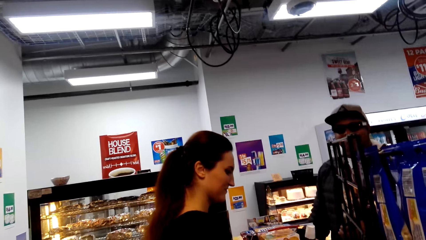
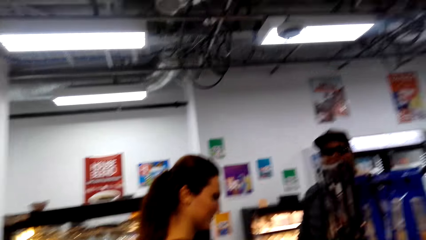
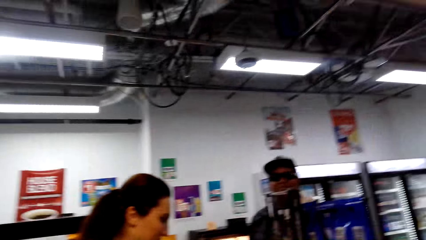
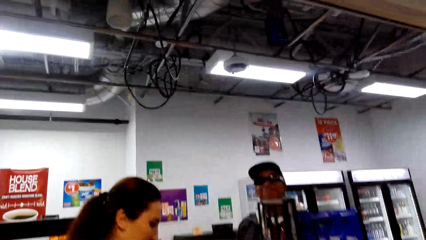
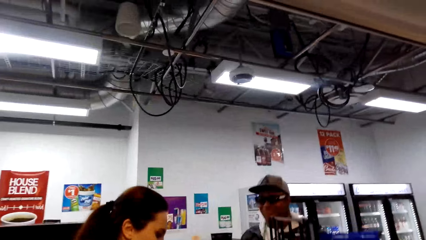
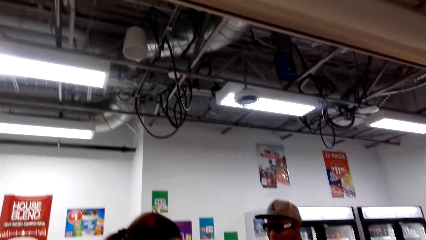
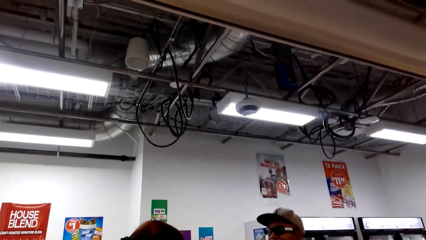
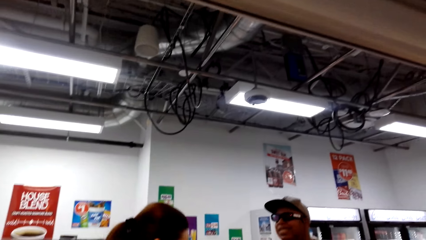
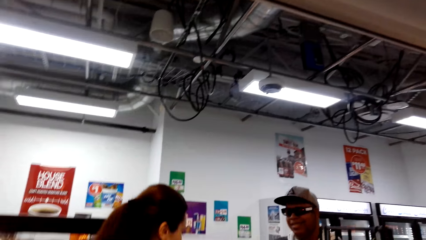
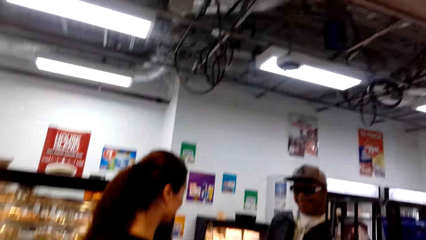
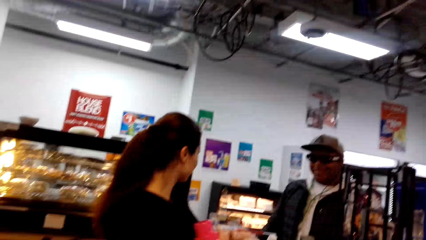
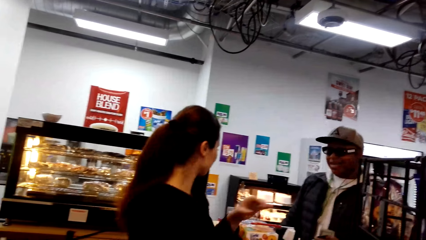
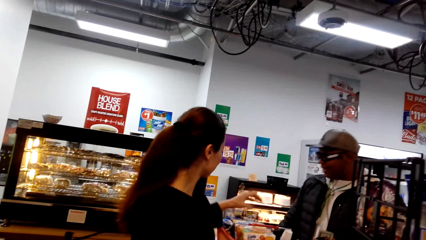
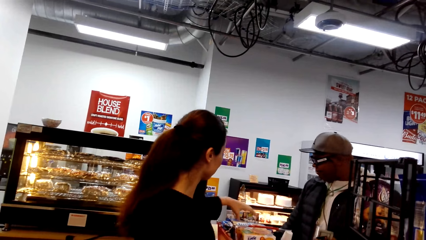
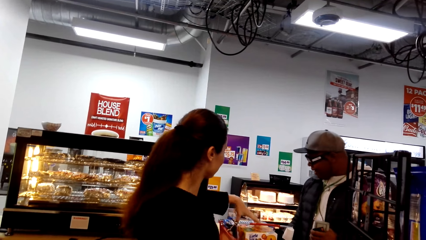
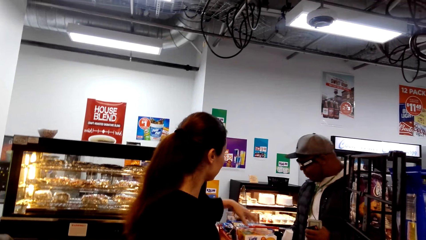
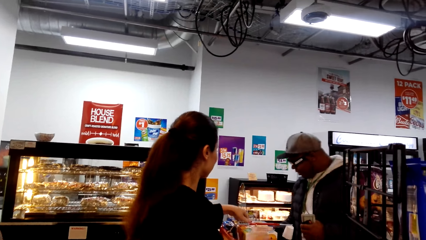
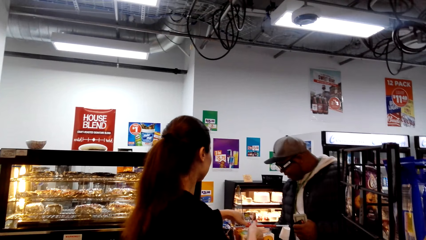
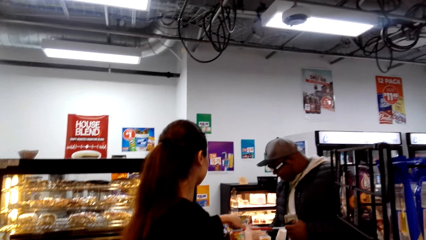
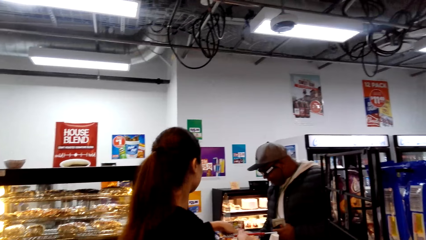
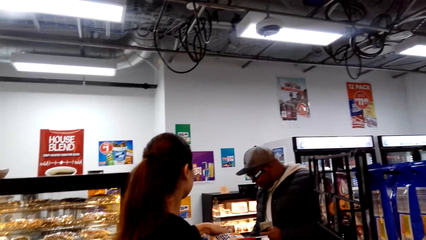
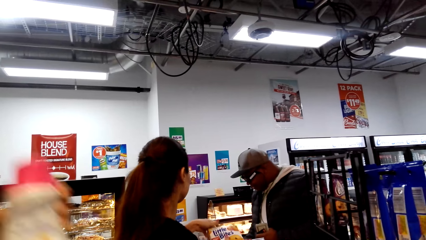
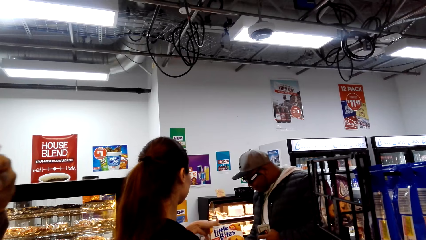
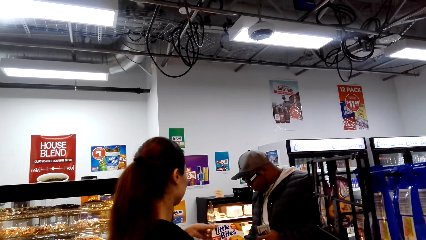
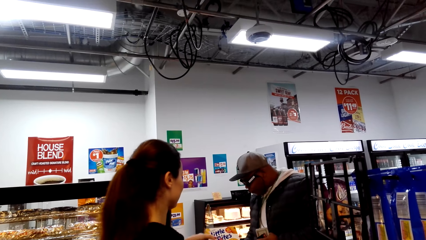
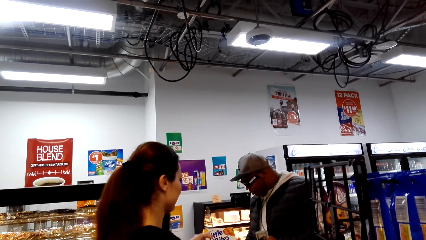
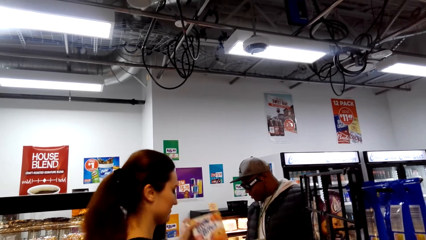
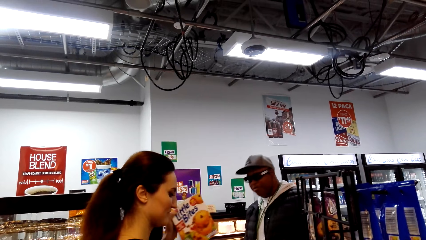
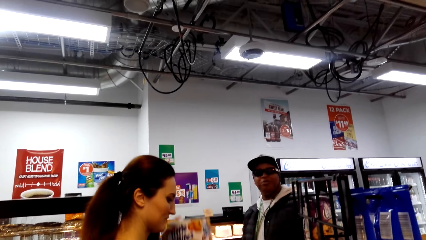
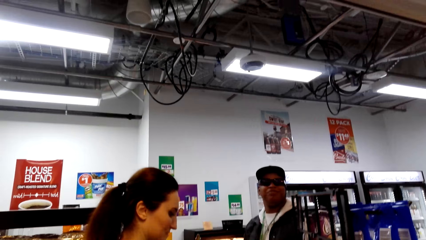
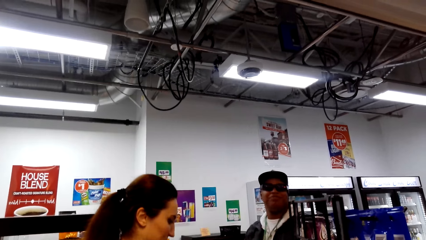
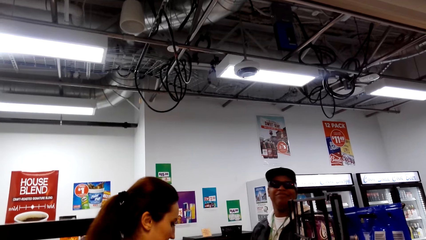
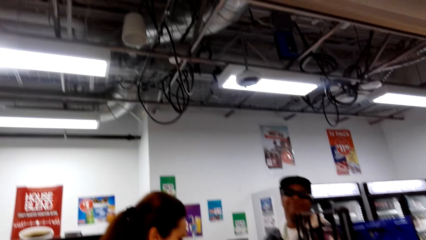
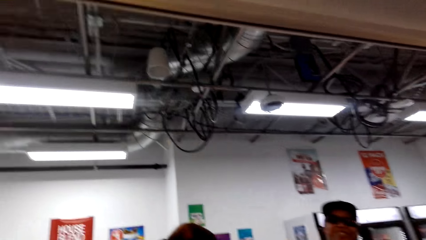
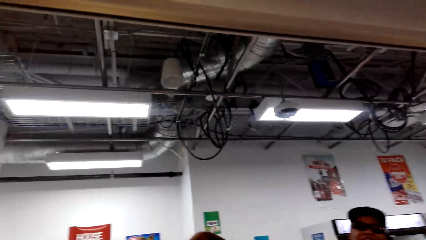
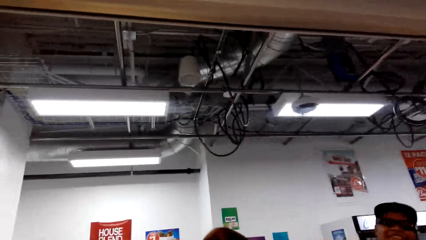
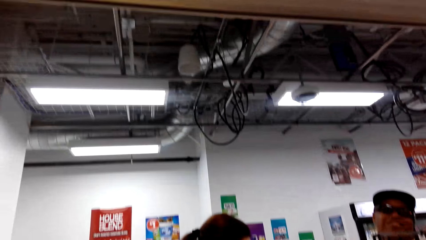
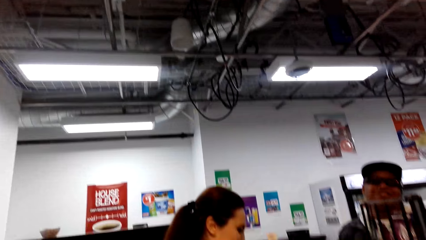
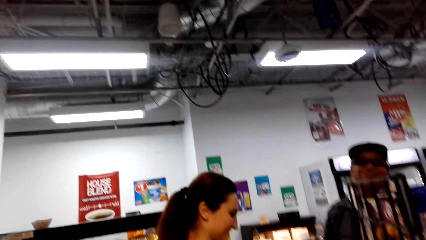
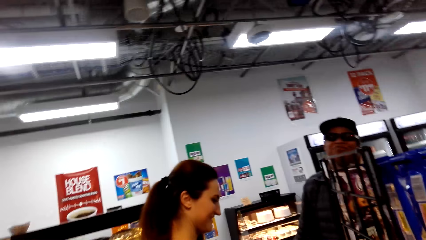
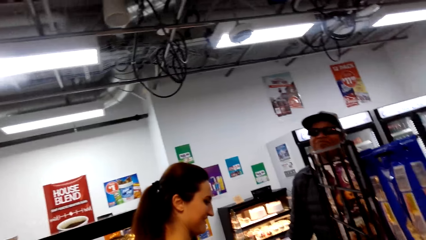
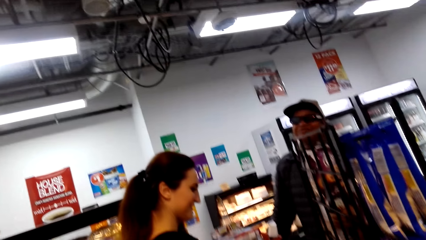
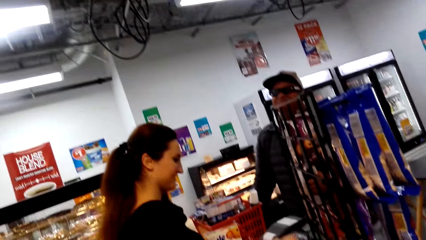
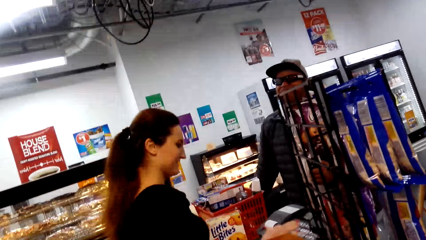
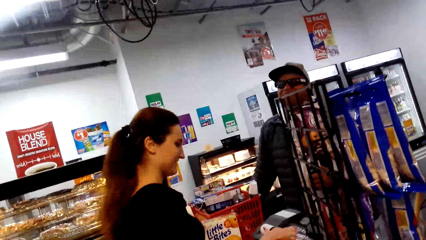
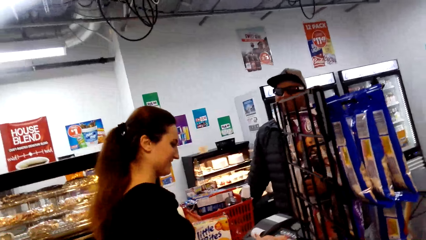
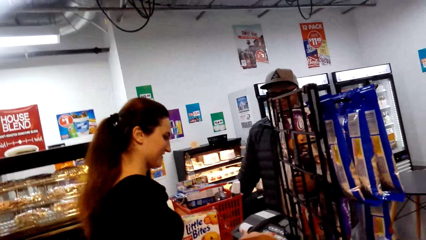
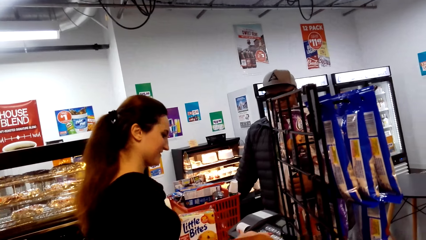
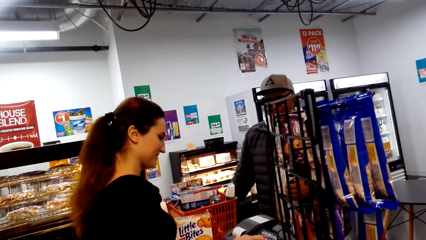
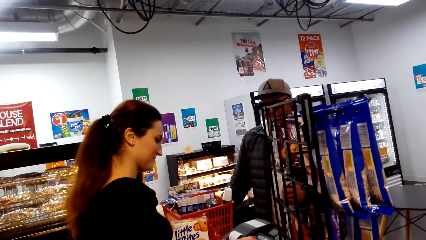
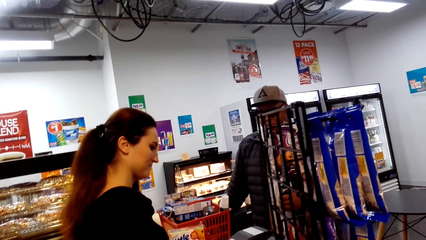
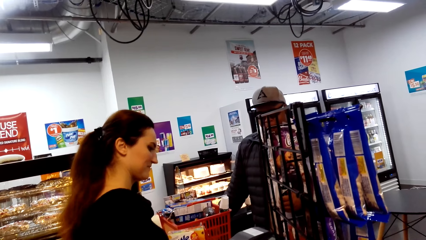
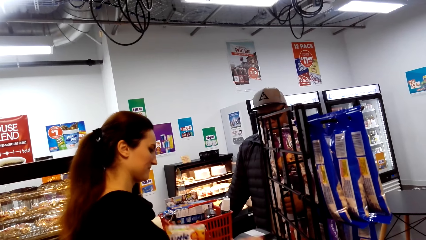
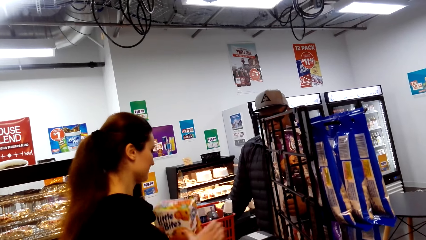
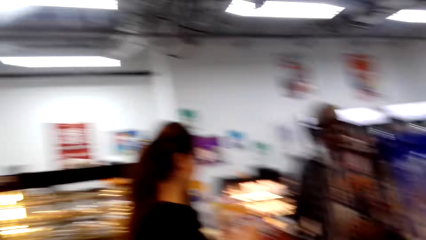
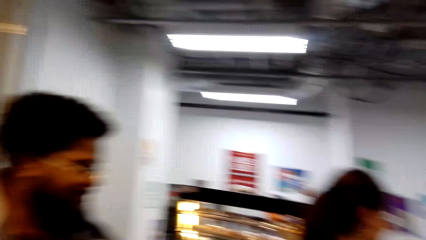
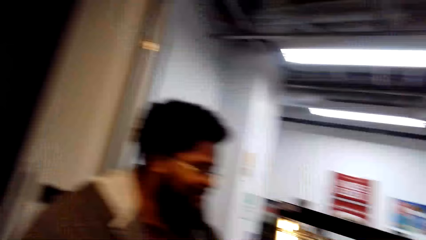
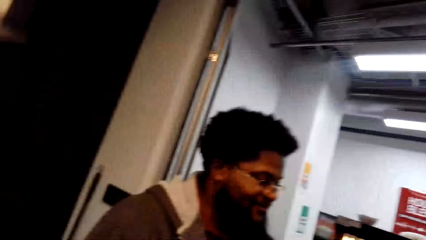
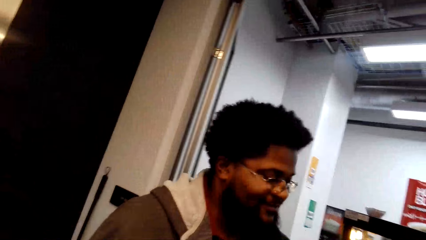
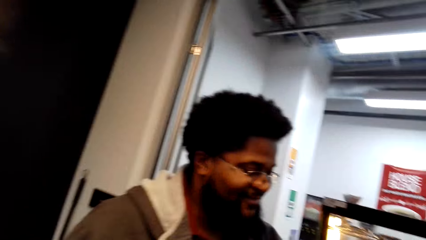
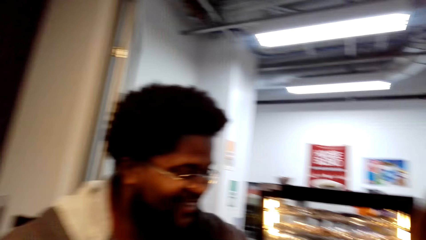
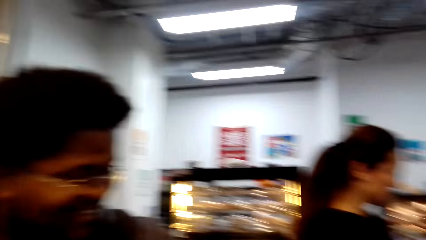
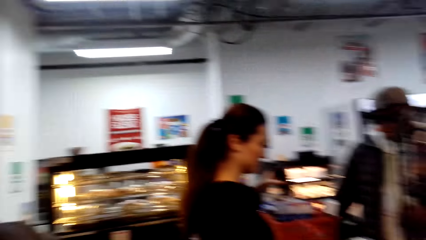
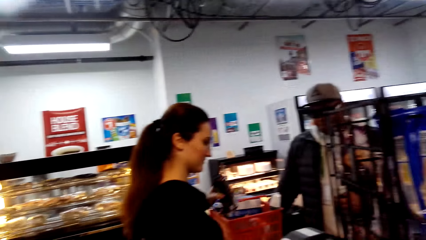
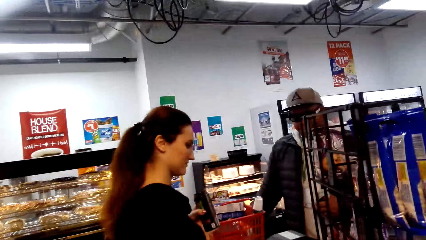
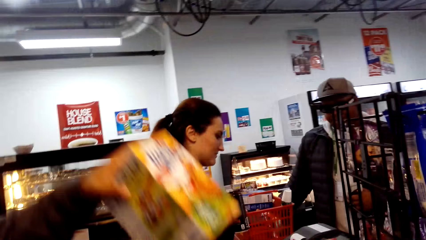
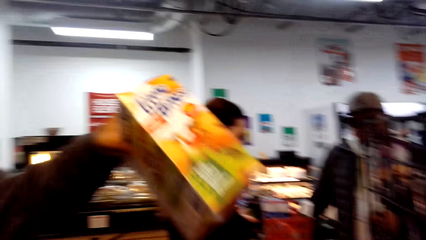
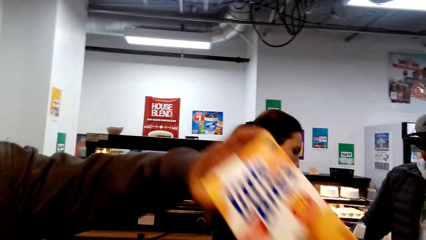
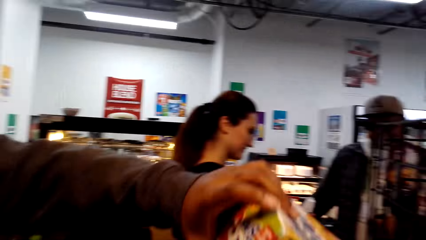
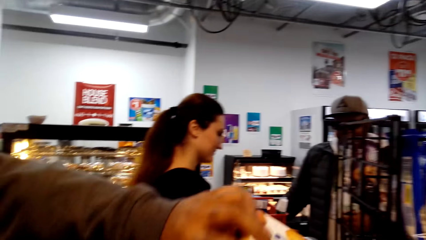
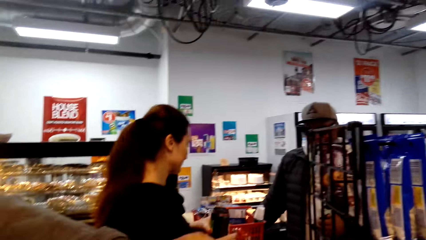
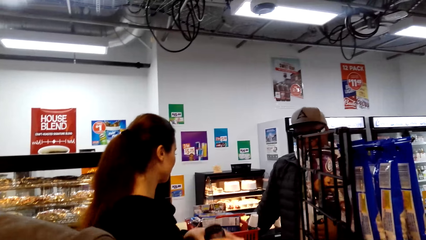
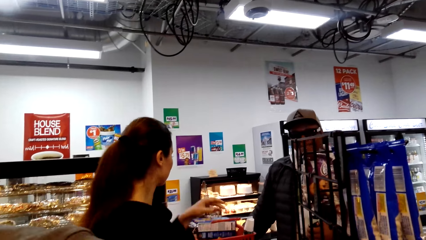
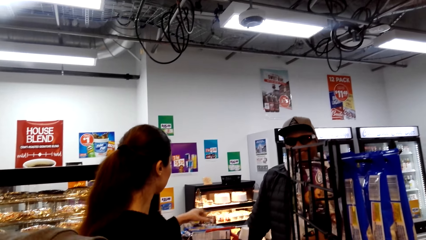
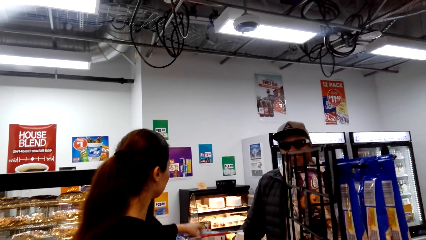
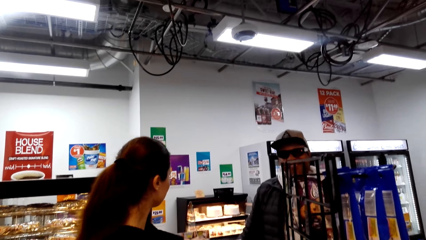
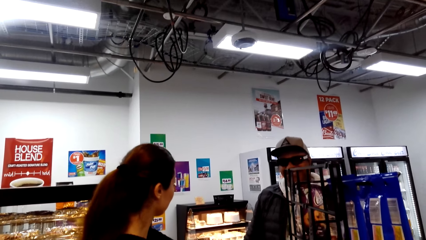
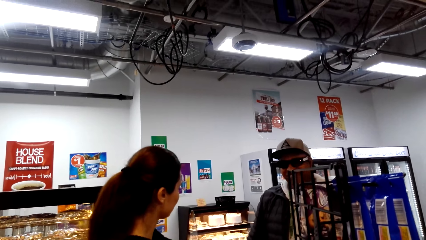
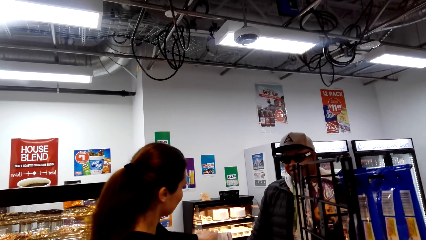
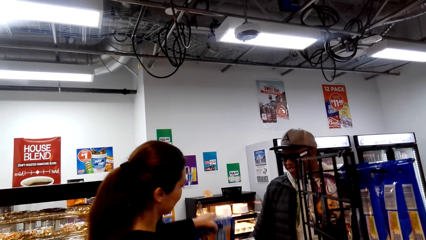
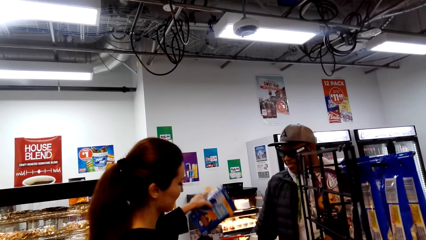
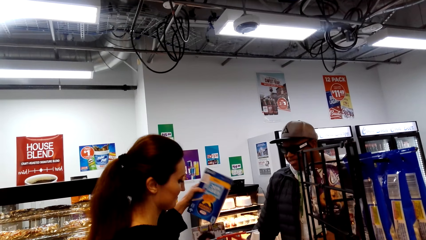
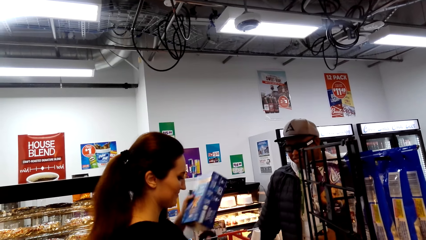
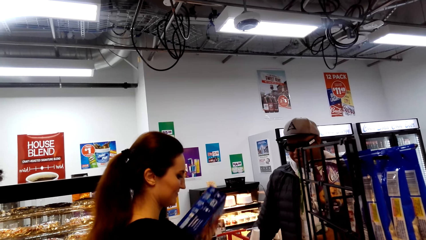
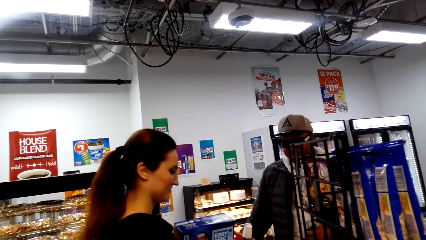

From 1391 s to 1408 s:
The camera wearer looks around. A person takes more shopping from the basket. Another person puts more shopping in the bag. The first person calculates shopping for a third person. The third person looks around. The camera wearer looks around. The first person calculates items for the third person. The camera wearer looks around. The second person packs items in the shopping bag. The first person calculates items for the third person.
